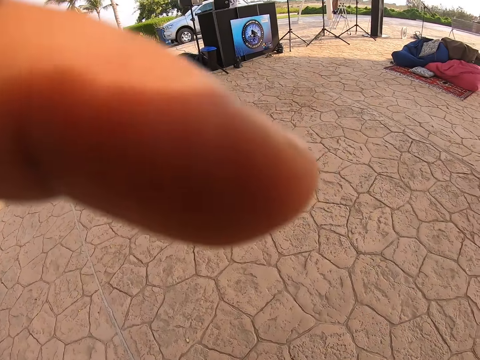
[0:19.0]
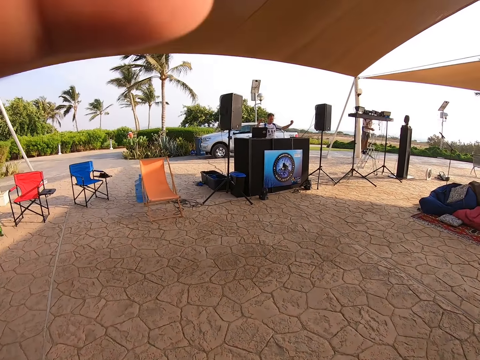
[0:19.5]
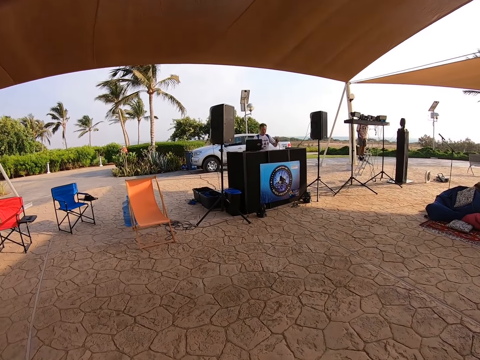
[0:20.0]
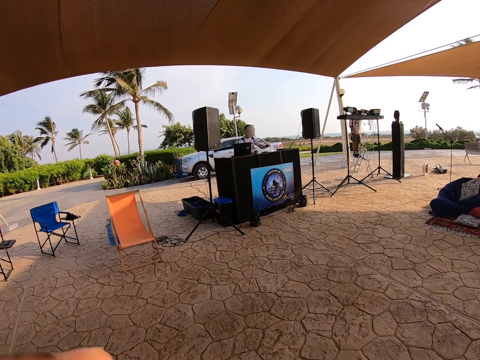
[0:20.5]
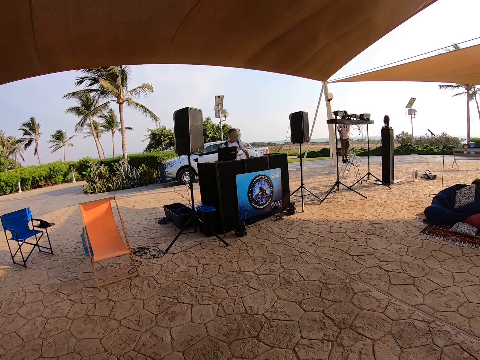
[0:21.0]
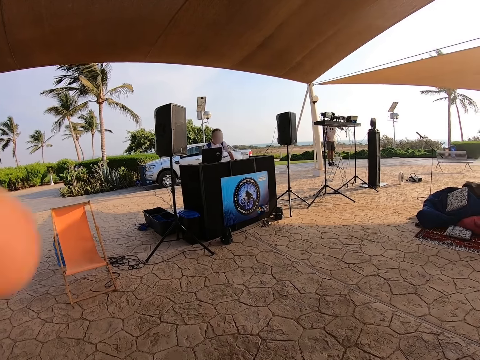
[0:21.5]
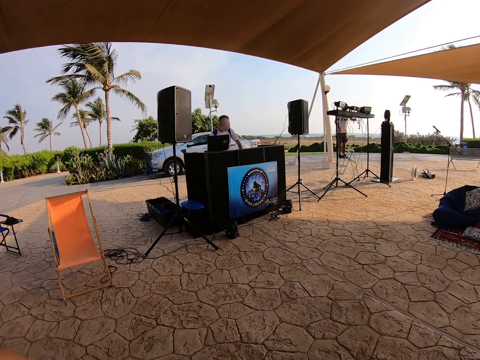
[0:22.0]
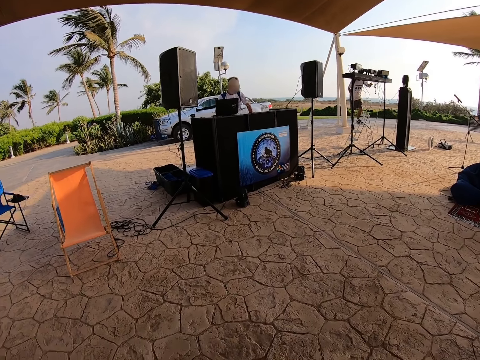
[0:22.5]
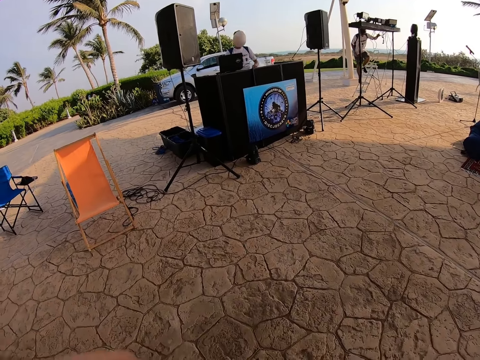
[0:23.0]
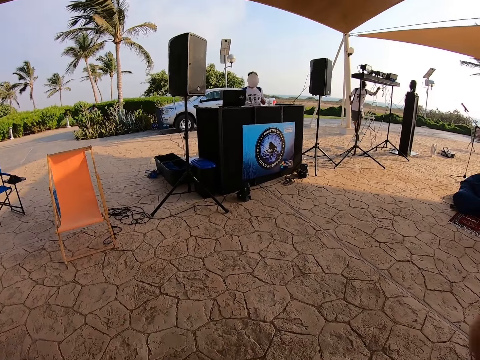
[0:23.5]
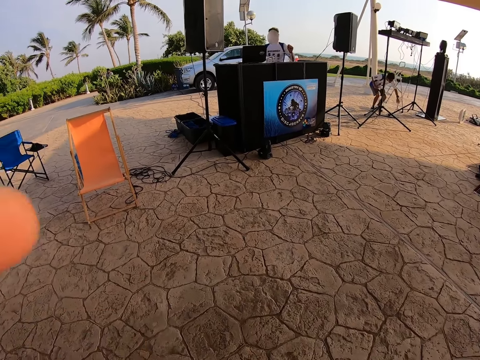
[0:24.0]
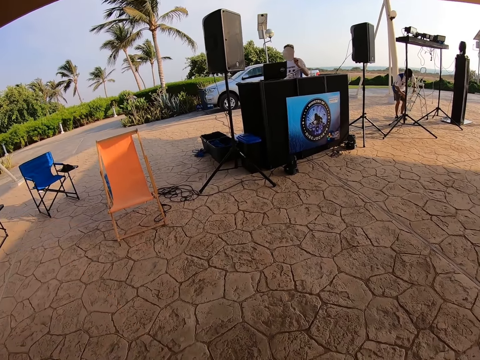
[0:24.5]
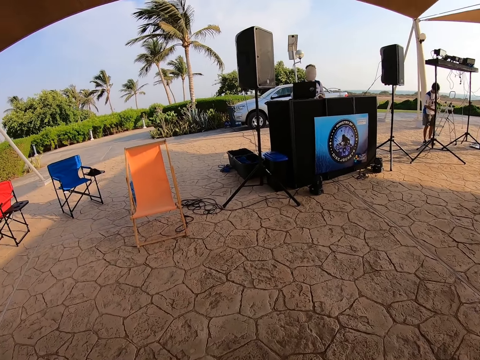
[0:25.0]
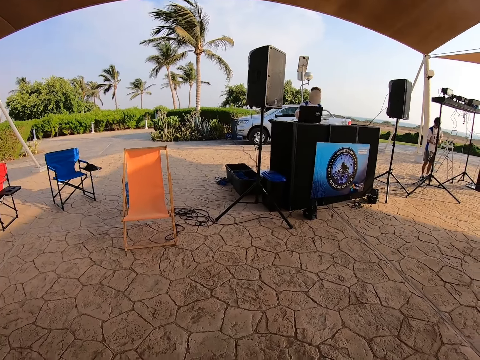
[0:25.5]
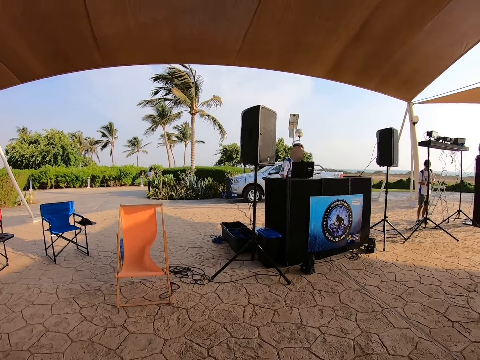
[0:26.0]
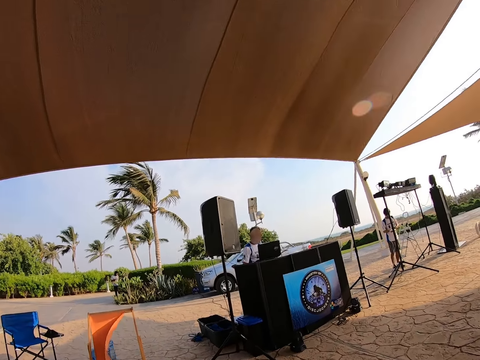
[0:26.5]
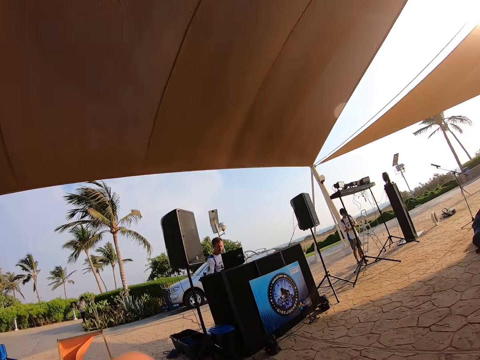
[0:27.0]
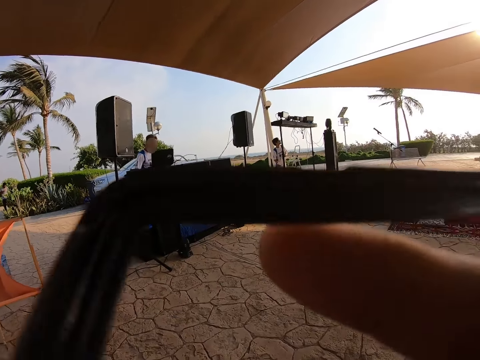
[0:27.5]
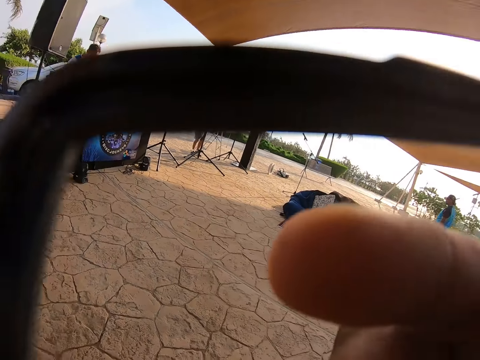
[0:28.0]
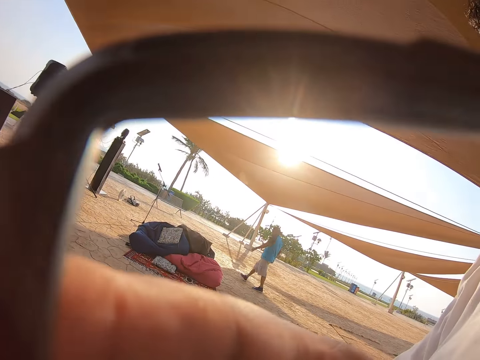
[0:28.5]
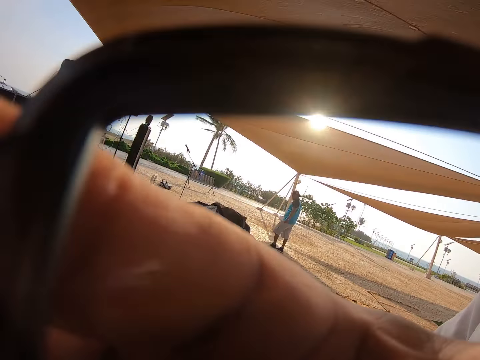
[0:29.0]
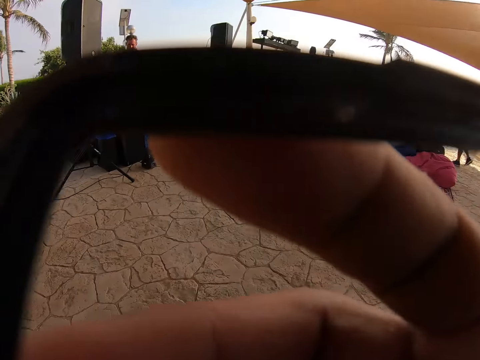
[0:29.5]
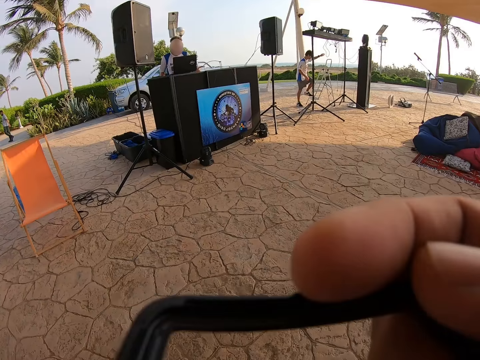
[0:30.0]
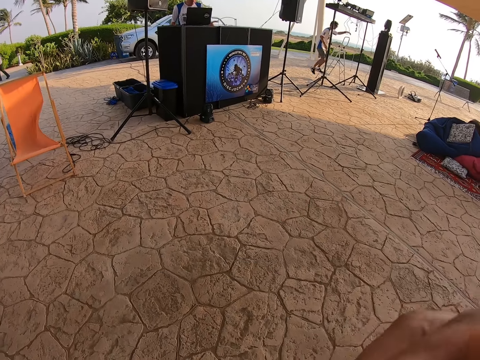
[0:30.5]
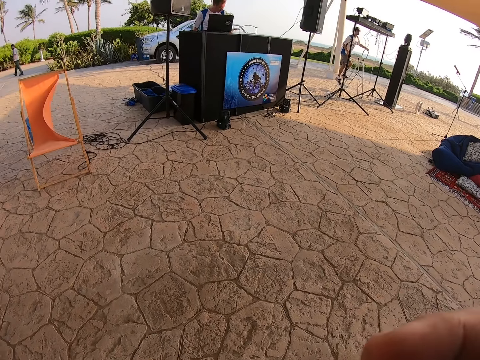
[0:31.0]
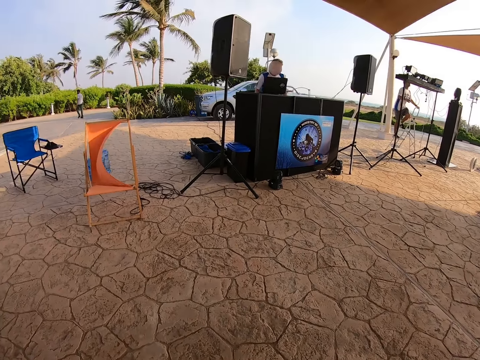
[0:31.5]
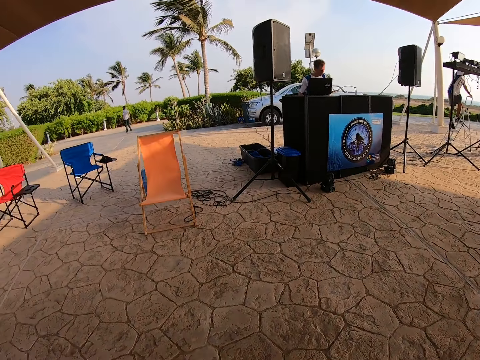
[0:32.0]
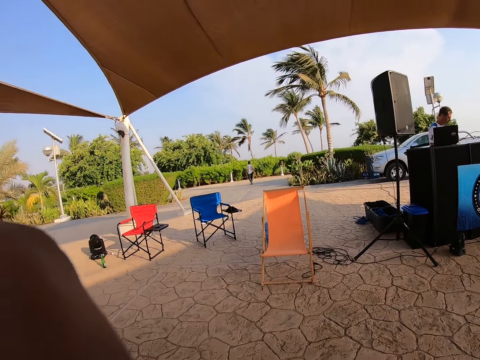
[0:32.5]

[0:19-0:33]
The camera wearer walks under the tent. They touch something. They hold something.

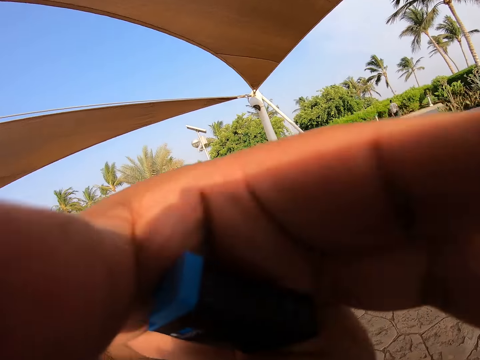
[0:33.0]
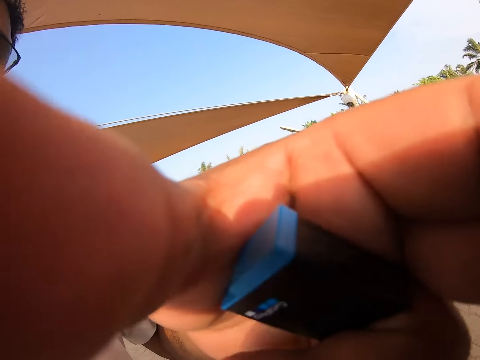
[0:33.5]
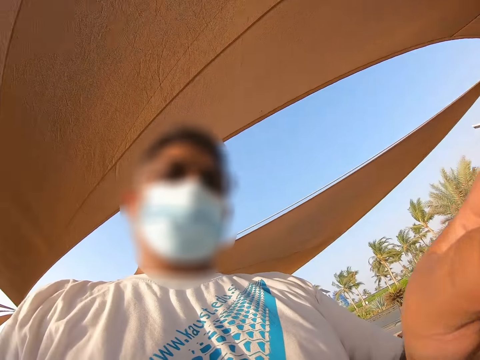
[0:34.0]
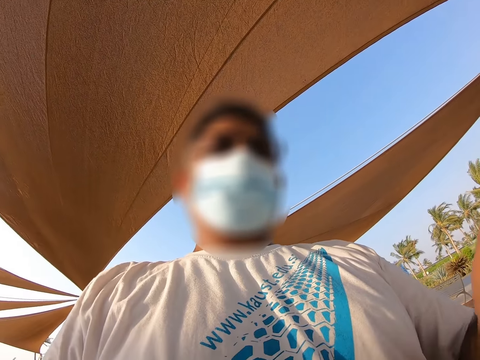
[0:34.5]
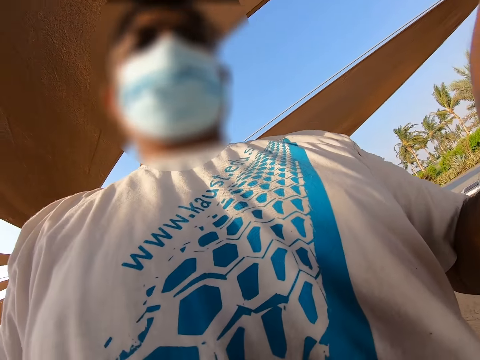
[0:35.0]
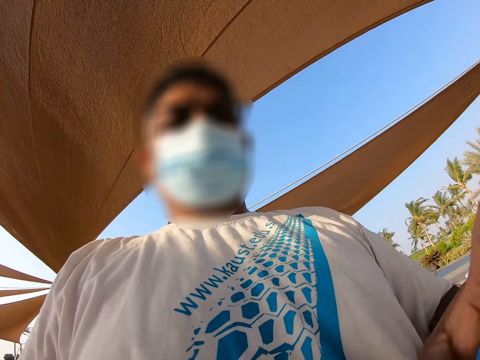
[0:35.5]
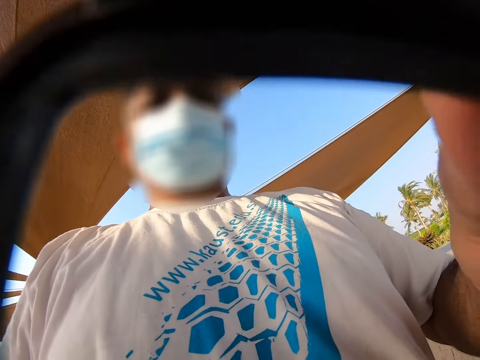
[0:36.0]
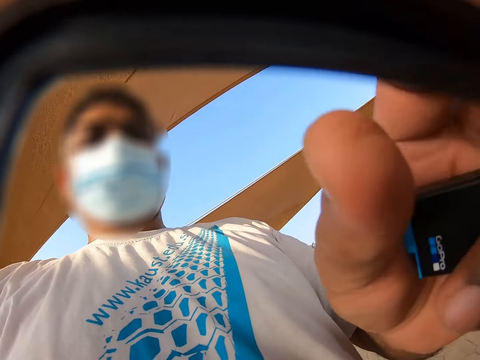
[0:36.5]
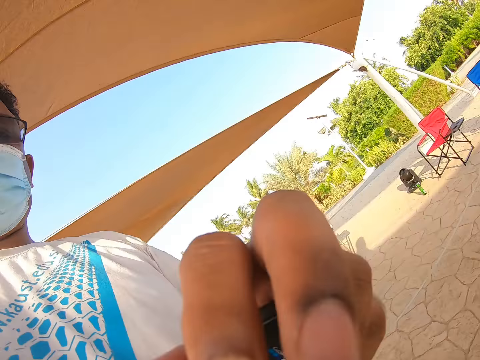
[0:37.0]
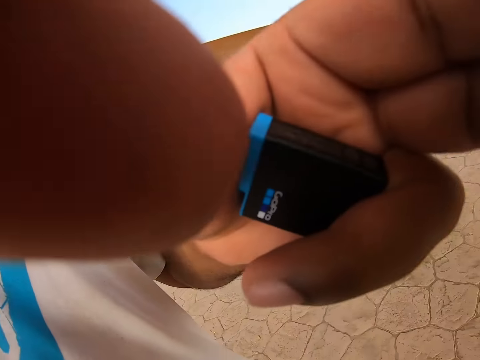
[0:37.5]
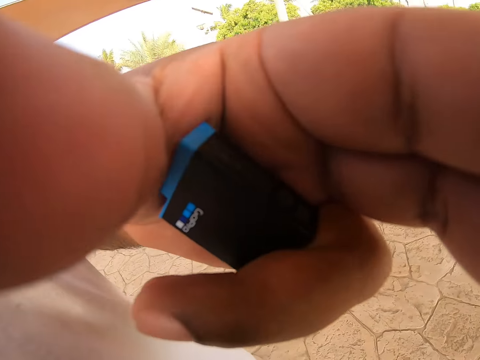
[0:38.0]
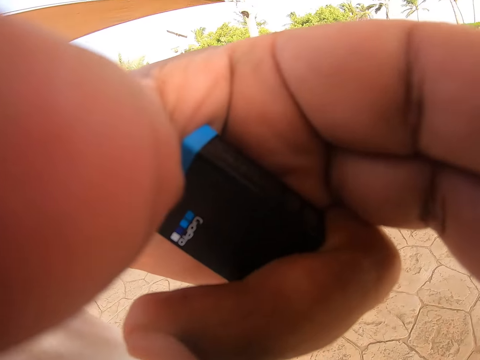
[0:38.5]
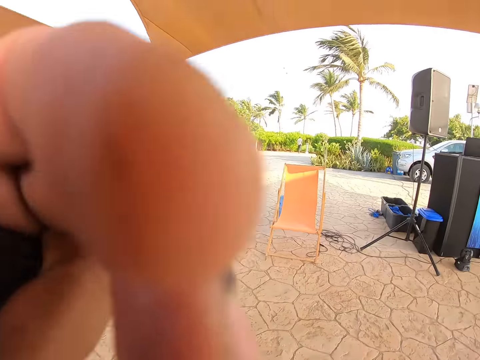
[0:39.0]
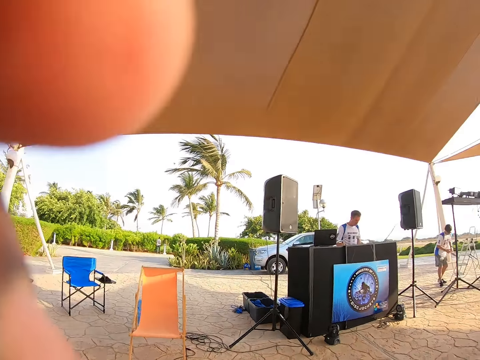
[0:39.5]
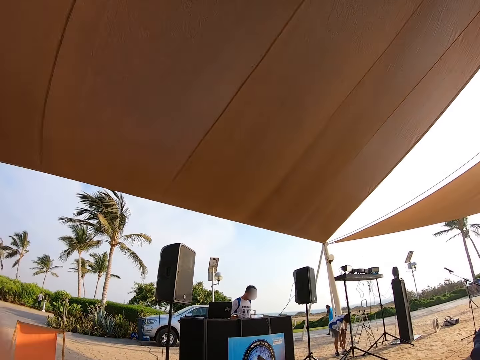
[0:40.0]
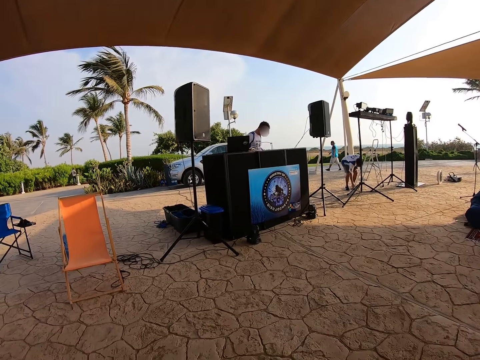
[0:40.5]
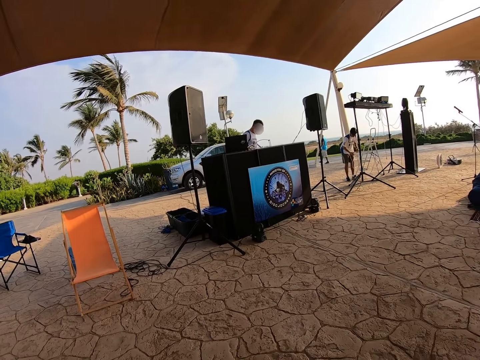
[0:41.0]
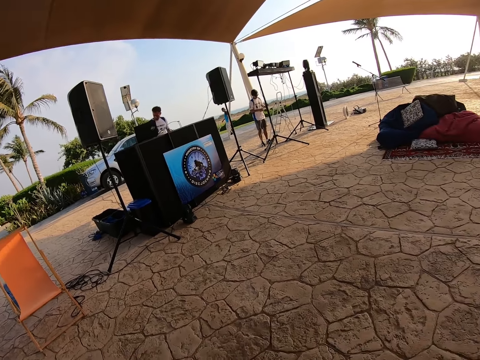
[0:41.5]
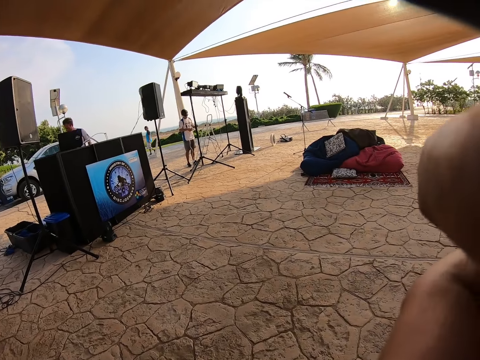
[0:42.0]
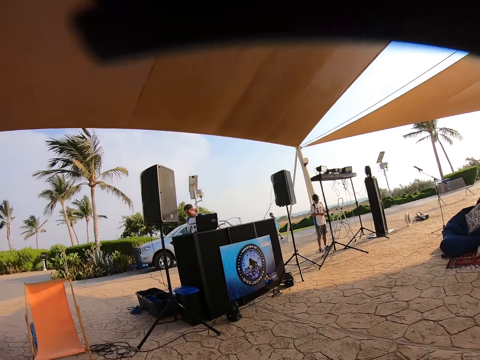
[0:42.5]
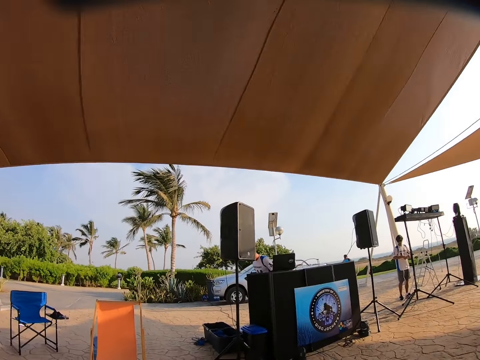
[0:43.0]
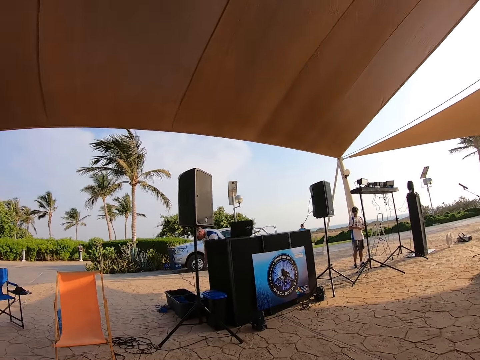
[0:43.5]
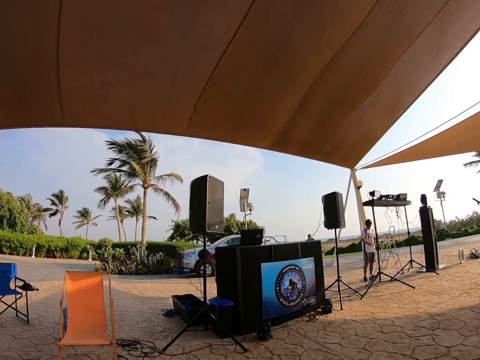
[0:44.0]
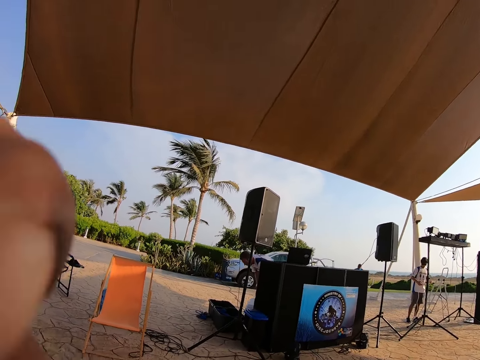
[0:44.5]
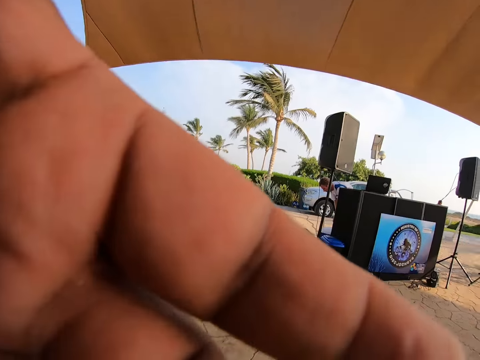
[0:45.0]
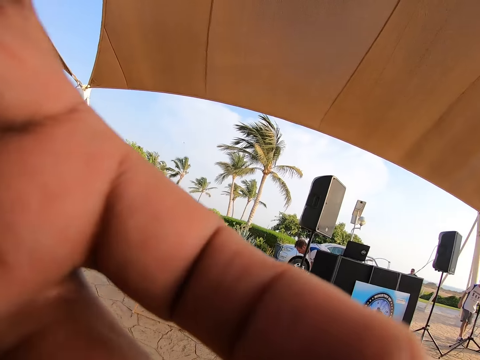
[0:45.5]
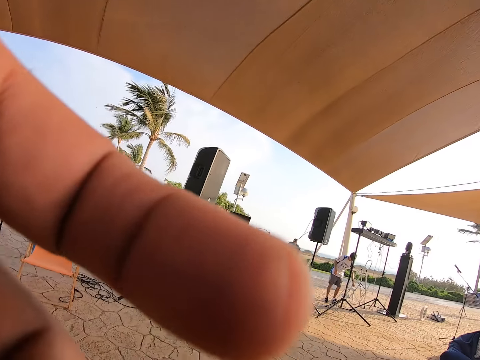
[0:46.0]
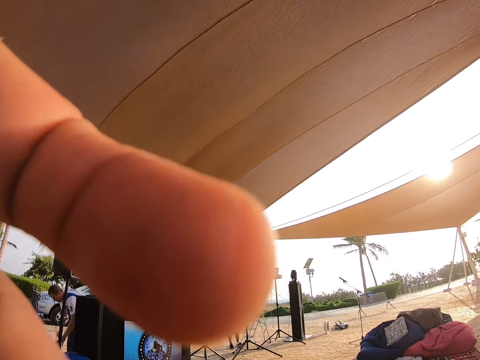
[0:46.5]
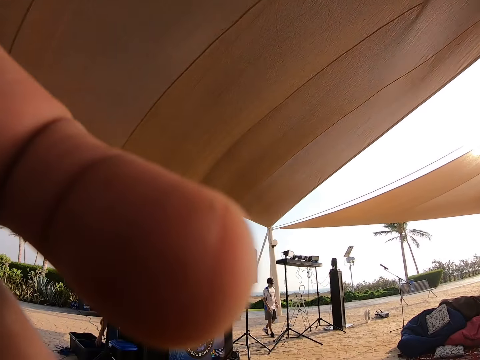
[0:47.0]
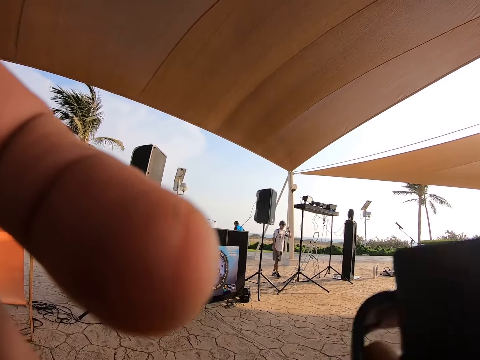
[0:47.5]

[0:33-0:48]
The camera wearer looks at the hand. They look at the tent. They look at the hand. They look around the tent.
